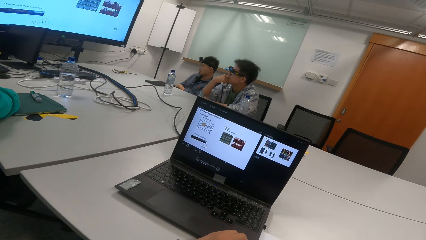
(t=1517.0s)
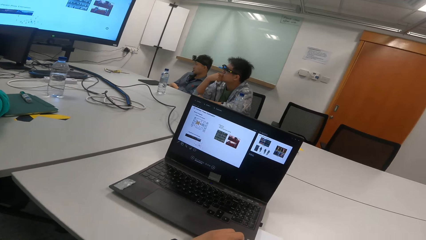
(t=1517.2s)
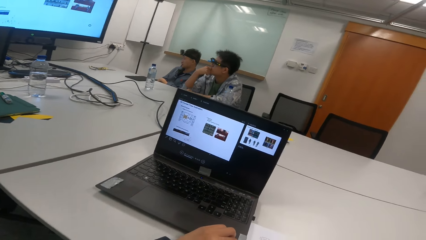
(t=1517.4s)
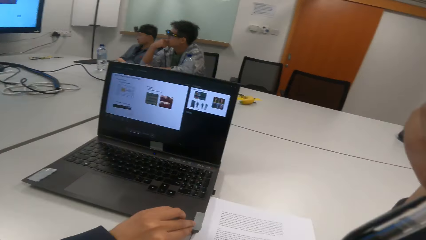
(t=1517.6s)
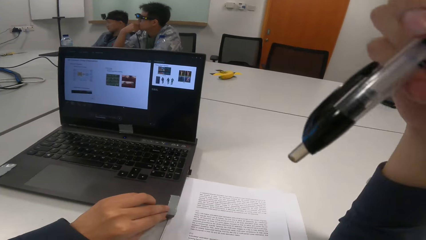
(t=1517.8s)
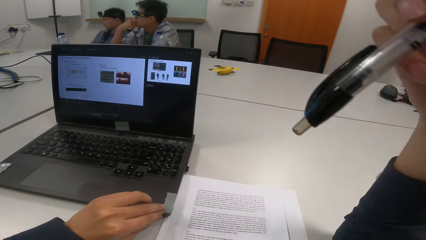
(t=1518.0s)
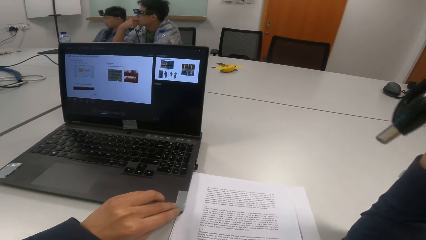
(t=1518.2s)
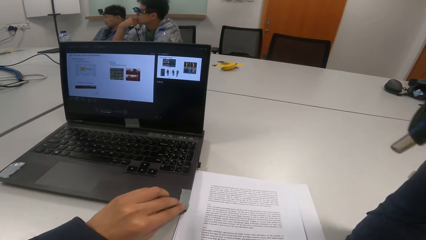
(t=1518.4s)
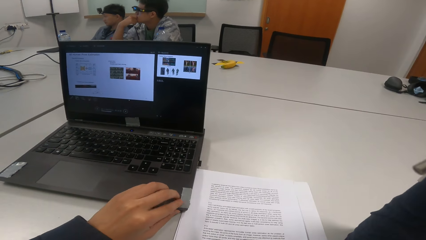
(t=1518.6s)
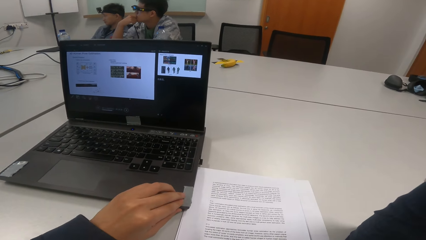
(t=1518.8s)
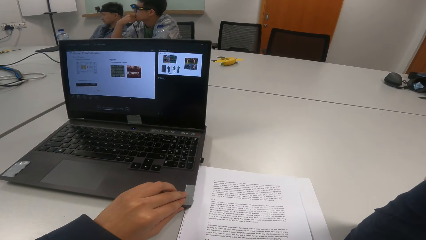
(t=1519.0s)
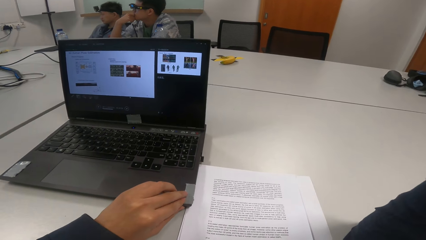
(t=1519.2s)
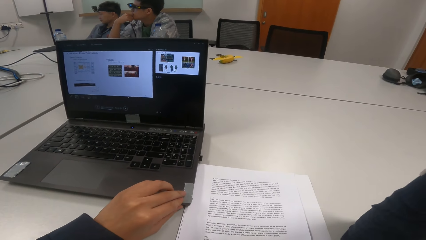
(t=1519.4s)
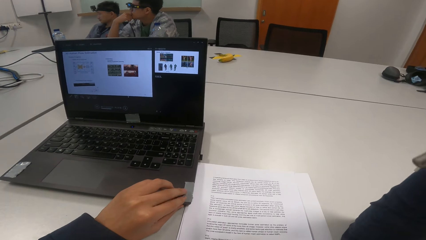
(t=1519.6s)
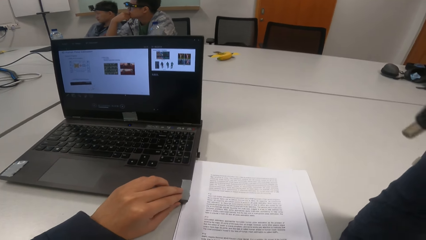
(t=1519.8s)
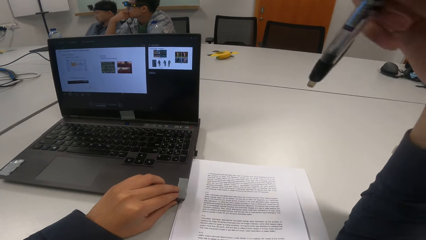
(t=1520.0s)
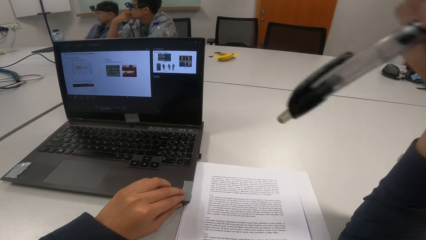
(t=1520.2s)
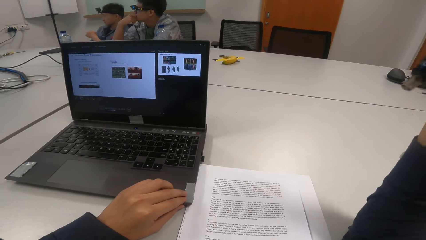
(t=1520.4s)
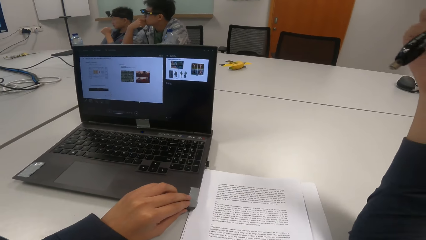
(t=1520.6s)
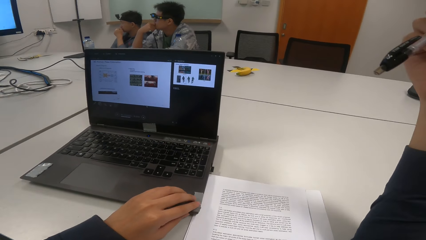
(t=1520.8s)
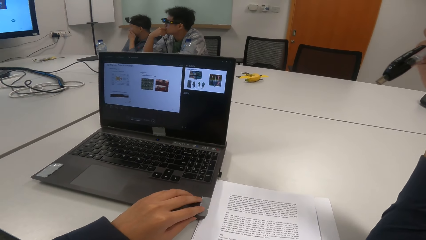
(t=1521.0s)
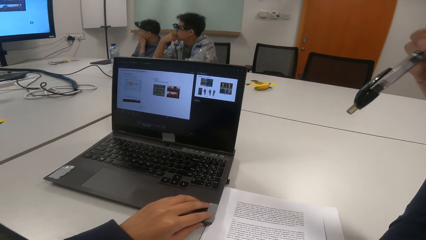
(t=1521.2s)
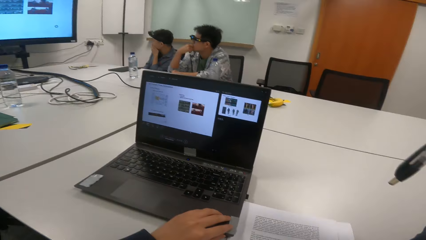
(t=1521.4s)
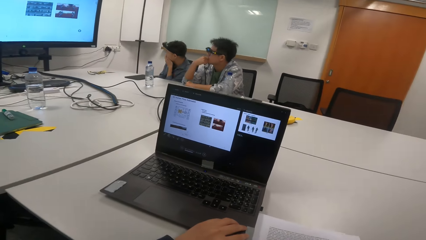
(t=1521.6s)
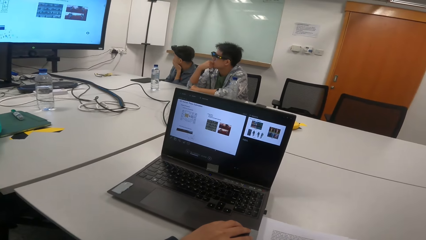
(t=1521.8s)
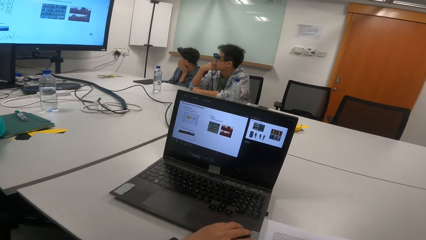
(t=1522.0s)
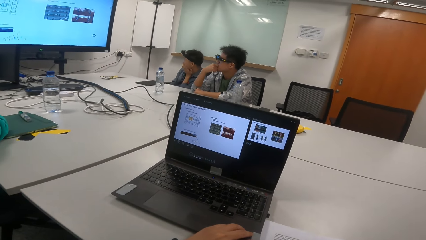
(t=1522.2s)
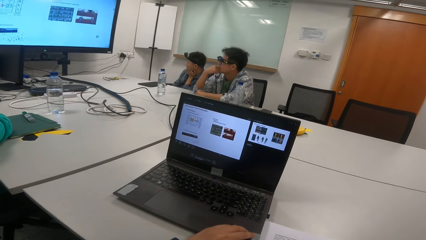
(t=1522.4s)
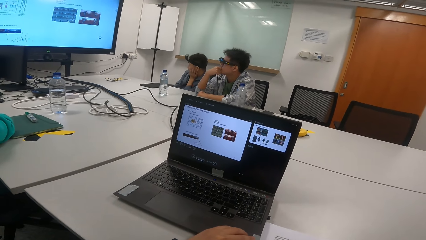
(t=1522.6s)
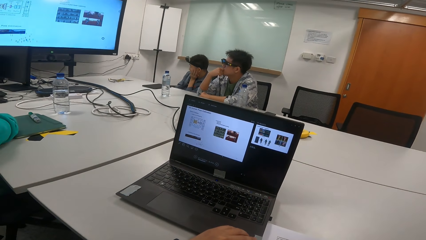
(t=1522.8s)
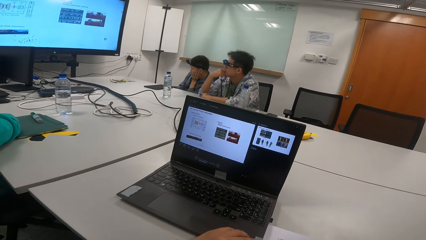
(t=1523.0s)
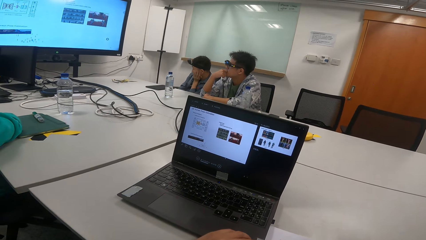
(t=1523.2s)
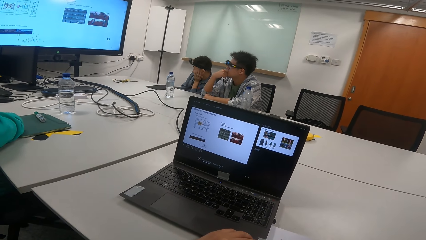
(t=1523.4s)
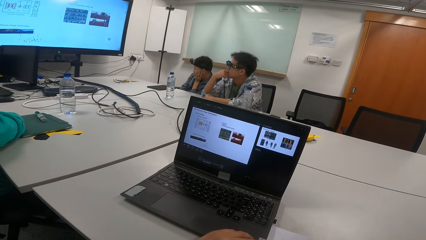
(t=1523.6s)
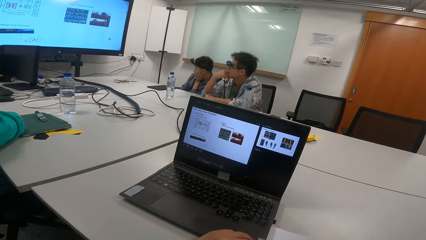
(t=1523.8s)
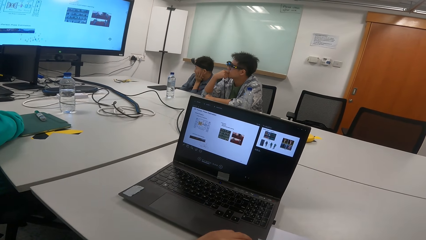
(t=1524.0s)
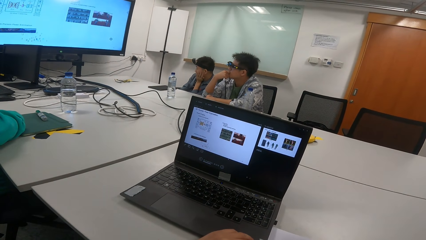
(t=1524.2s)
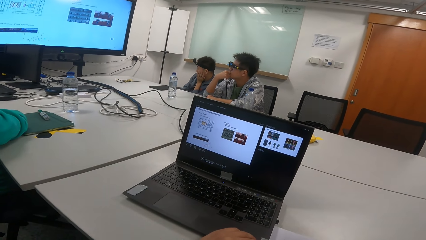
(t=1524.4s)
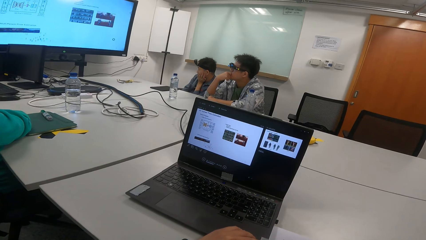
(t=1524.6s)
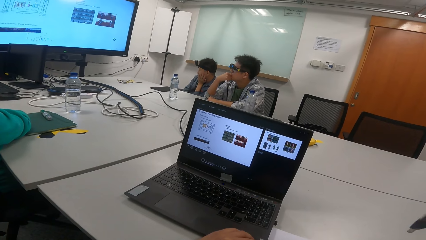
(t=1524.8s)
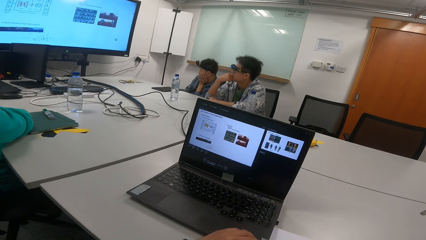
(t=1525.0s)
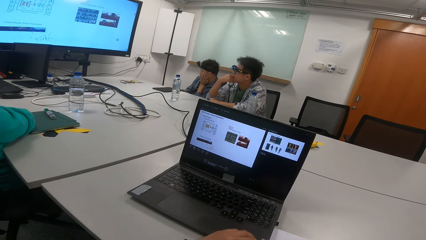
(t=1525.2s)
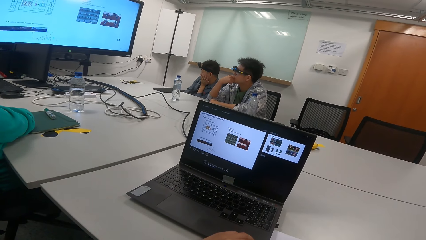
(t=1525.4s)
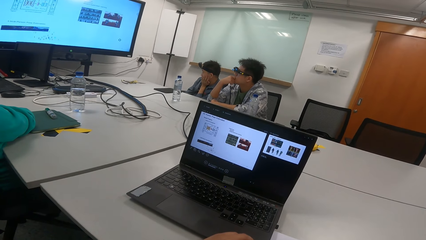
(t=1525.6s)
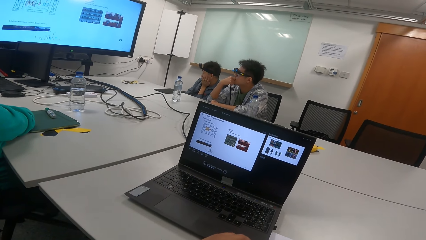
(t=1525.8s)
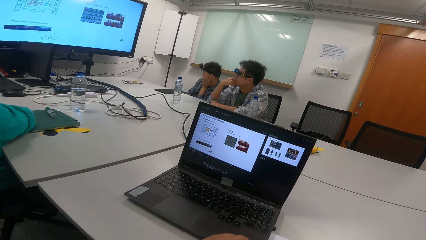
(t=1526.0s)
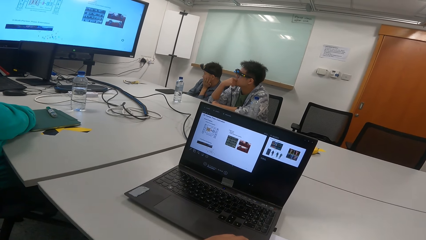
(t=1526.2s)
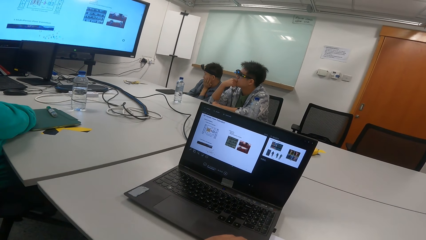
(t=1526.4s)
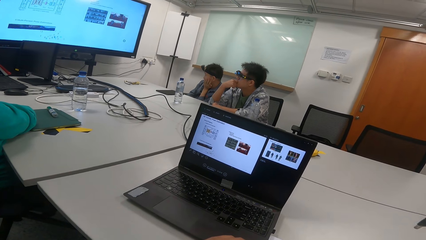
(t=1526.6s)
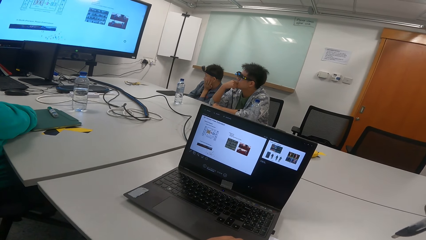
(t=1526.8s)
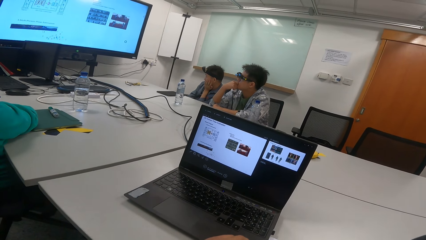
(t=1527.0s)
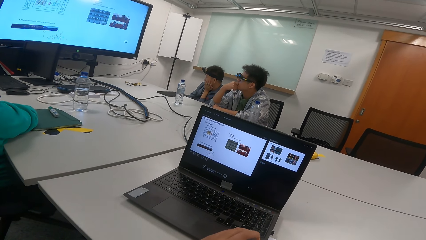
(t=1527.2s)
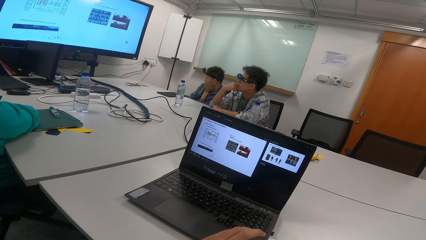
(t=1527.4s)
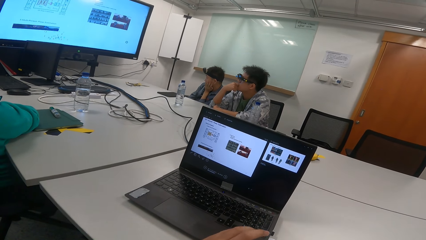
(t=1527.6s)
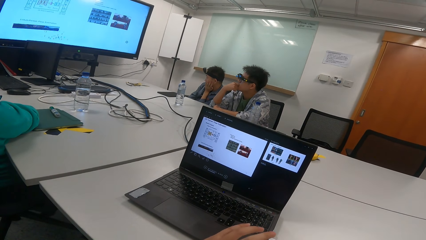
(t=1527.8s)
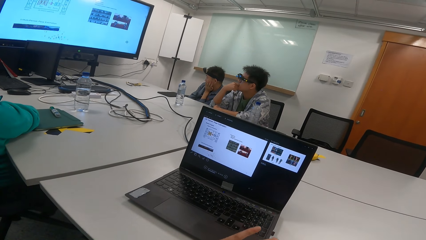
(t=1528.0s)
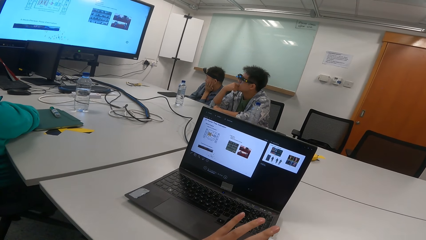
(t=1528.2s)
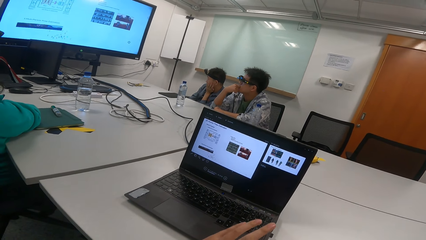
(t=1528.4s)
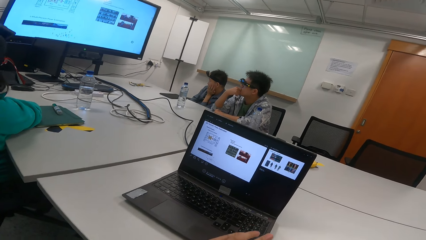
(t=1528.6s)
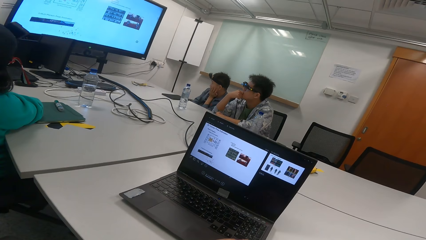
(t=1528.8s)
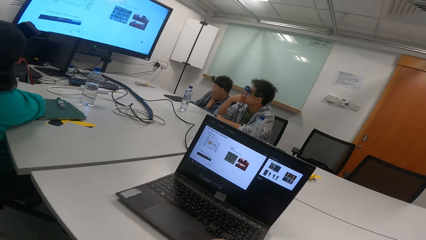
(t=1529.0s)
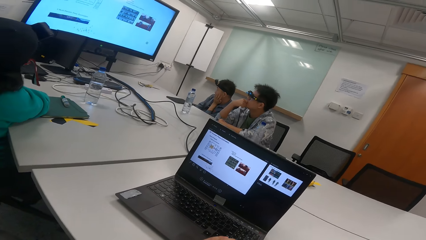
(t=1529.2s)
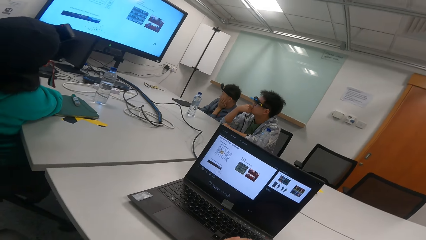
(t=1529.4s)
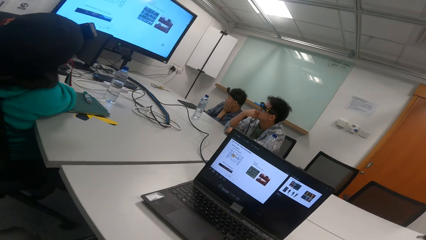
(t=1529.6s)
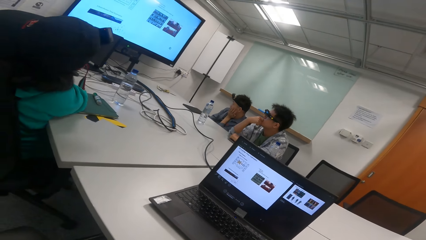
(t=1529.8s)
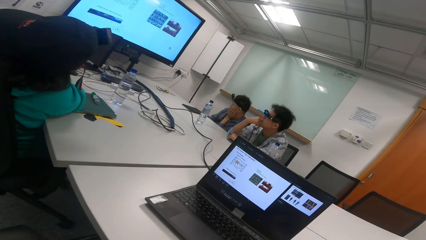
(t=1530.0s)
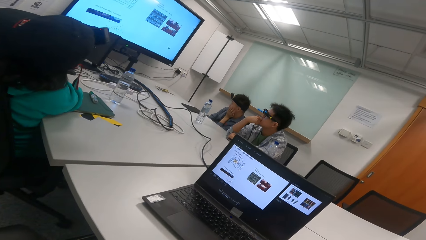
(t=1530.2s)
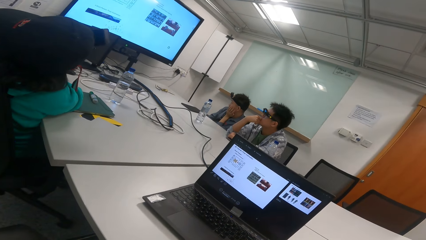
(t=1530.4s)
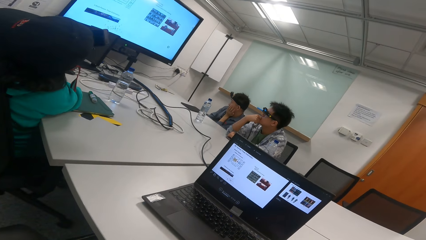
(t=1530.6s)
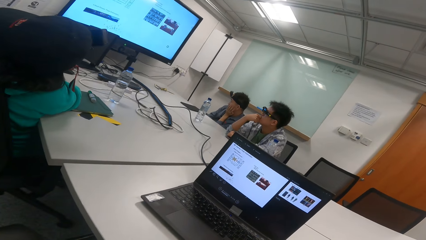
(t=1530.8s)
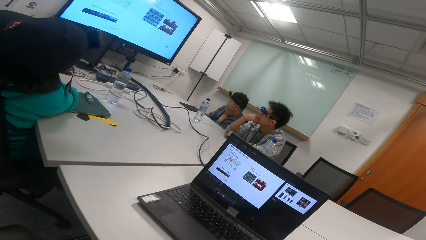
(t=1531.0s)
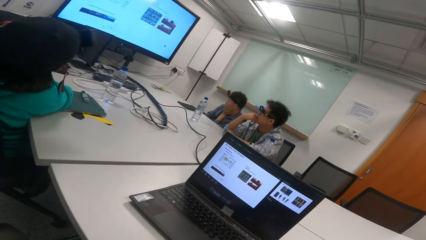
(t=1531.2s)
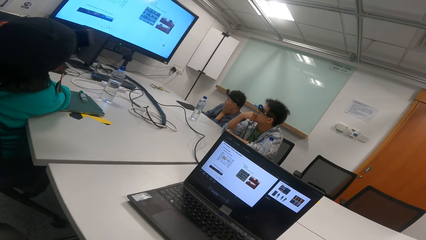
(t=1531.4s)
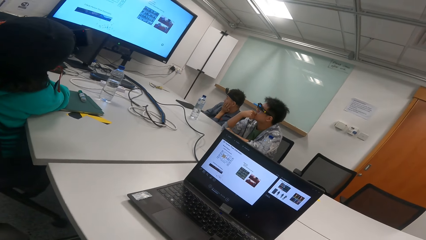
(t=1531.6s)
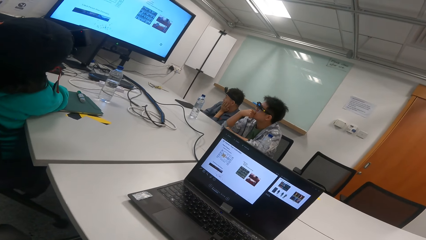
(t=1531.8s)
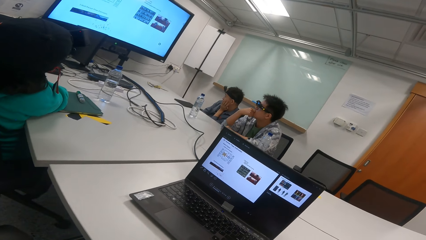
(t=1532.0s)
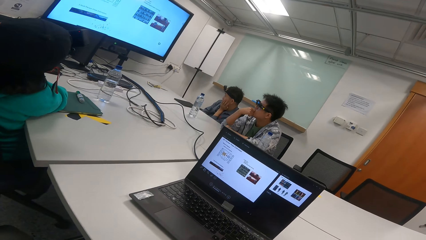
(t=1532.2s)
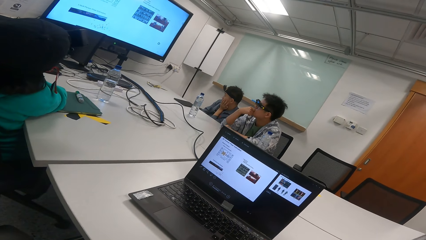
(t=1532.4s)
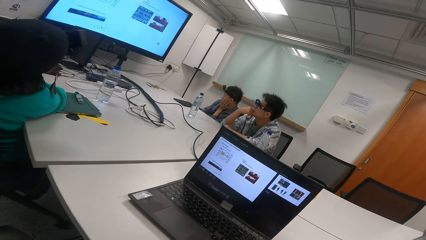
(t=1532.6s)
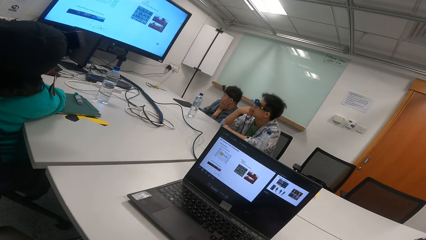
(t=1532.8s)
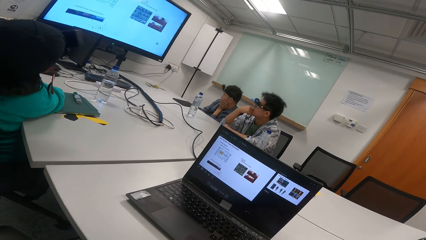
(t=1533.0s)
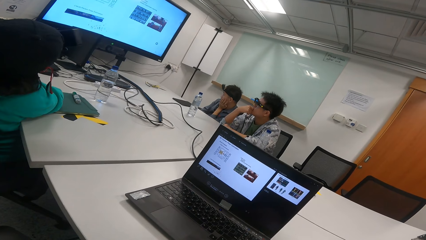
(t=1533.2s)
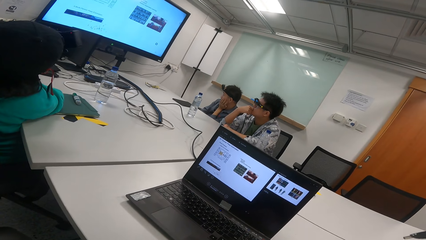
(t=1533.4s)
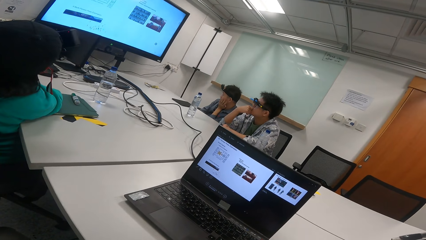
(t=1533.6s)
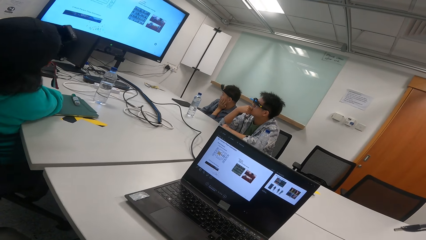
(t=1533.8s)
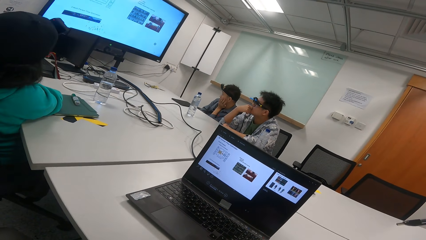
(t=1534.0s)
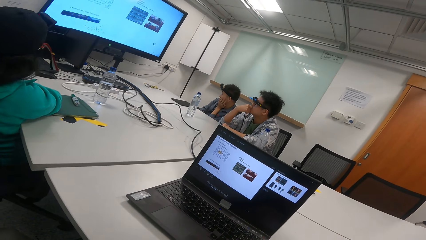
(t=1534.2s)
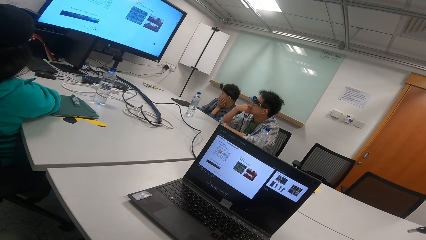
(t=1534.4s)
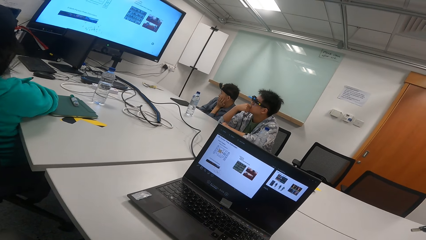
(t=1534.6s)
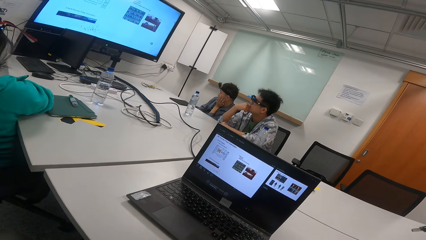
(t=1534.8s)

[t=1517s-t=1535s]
A man adjusts the sitting position. The man touches the mouth.
